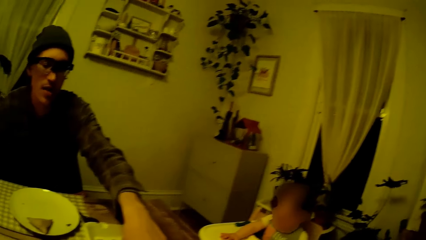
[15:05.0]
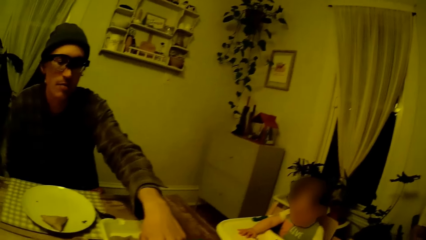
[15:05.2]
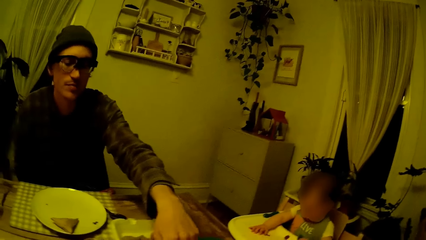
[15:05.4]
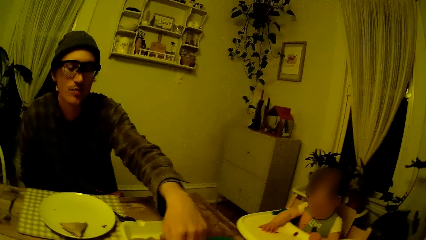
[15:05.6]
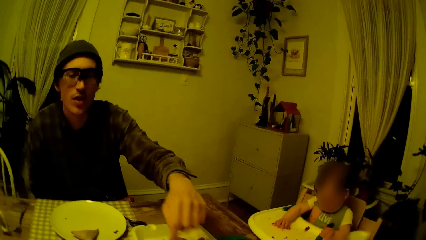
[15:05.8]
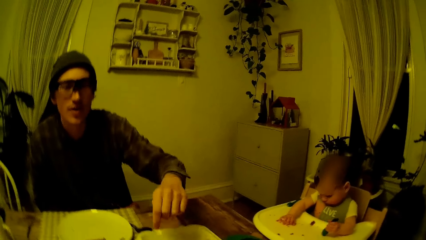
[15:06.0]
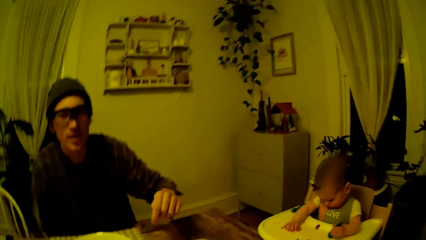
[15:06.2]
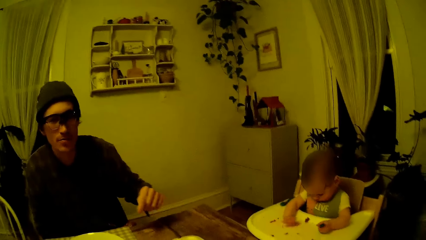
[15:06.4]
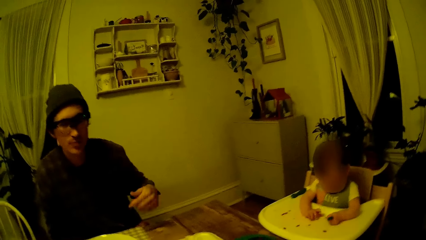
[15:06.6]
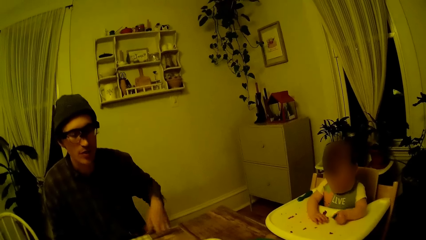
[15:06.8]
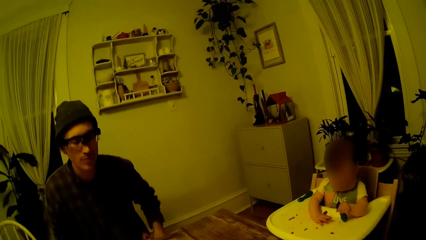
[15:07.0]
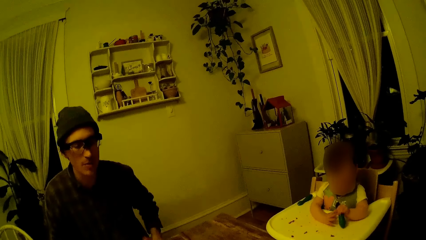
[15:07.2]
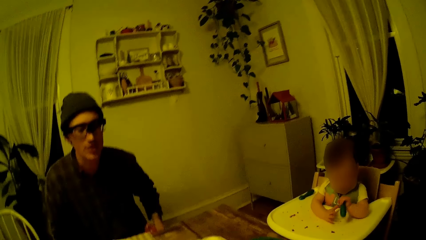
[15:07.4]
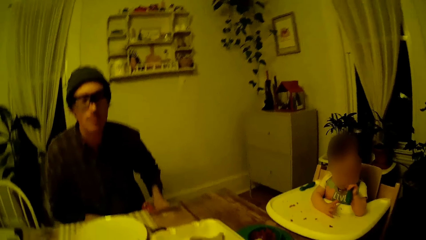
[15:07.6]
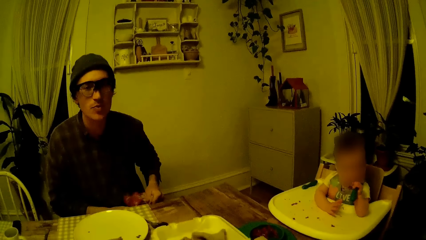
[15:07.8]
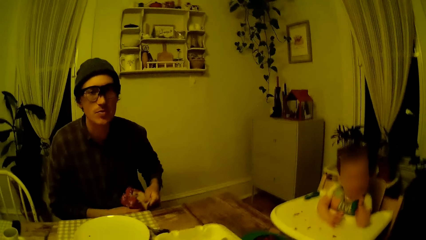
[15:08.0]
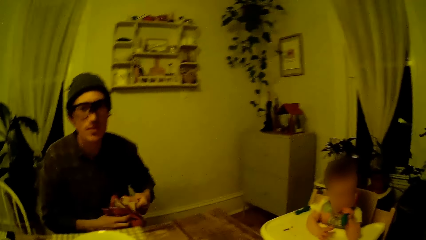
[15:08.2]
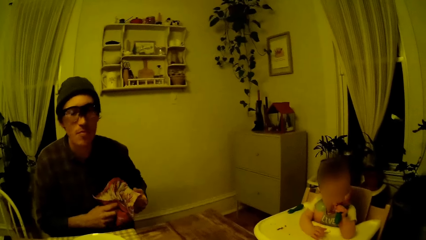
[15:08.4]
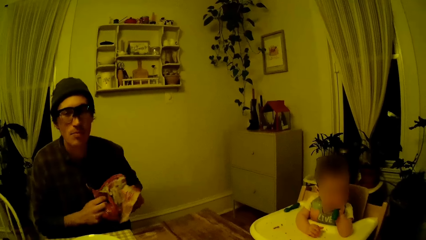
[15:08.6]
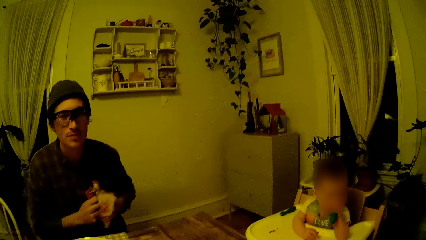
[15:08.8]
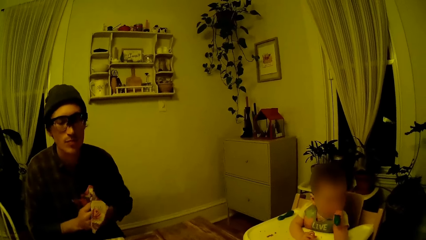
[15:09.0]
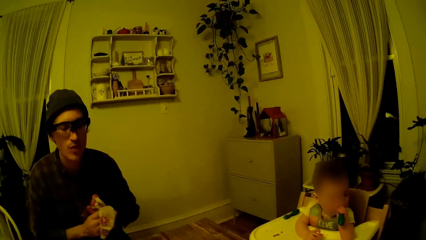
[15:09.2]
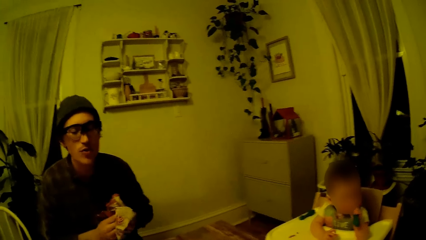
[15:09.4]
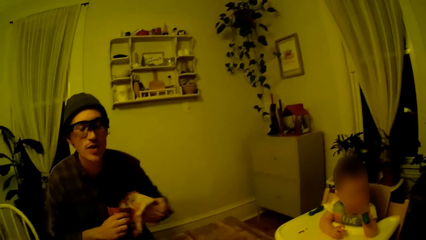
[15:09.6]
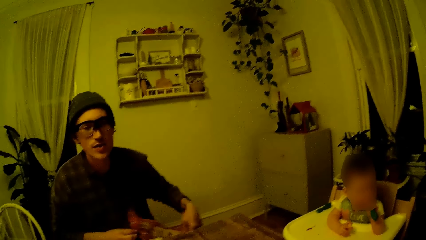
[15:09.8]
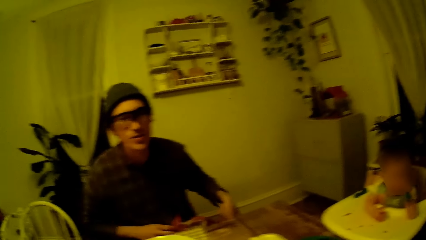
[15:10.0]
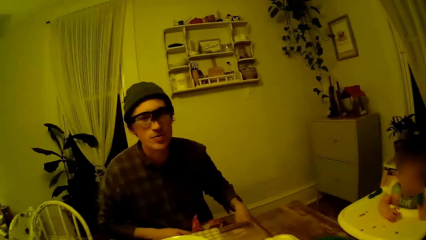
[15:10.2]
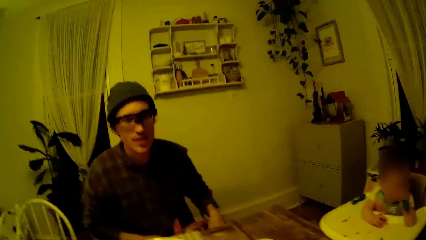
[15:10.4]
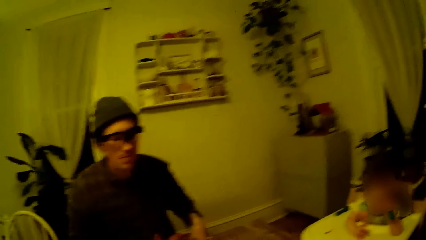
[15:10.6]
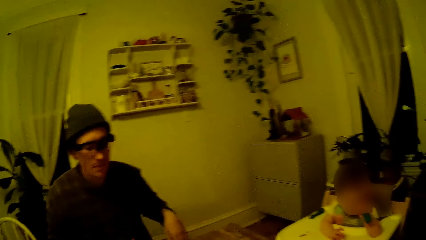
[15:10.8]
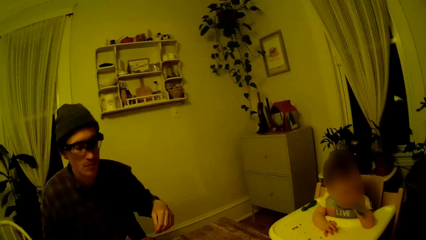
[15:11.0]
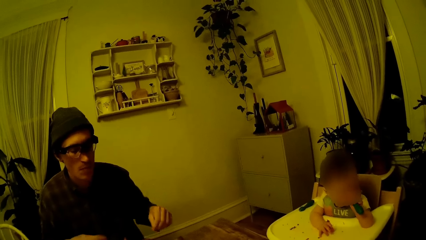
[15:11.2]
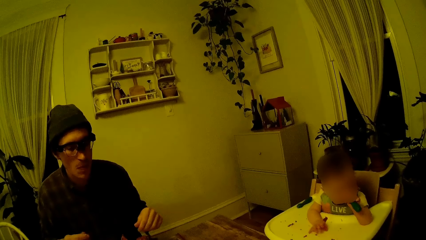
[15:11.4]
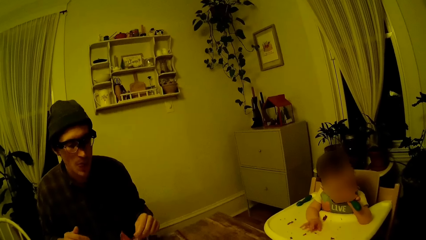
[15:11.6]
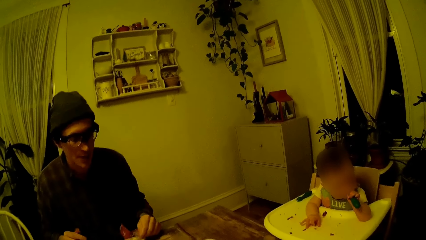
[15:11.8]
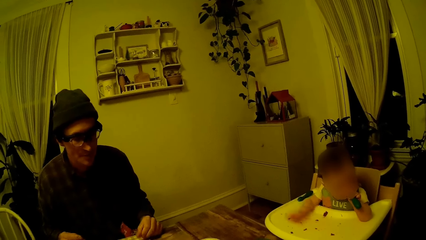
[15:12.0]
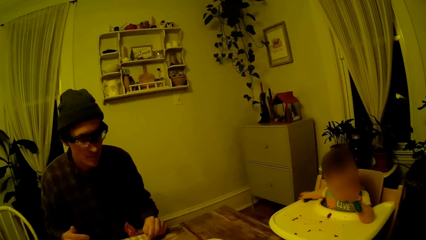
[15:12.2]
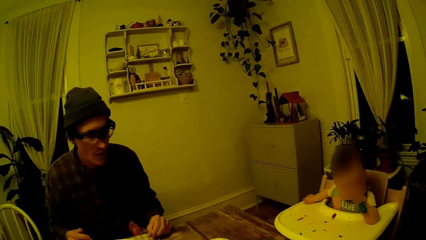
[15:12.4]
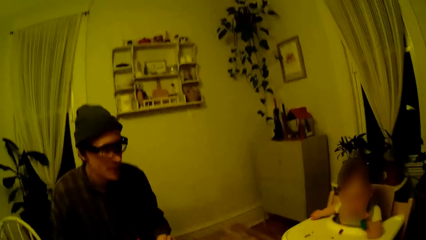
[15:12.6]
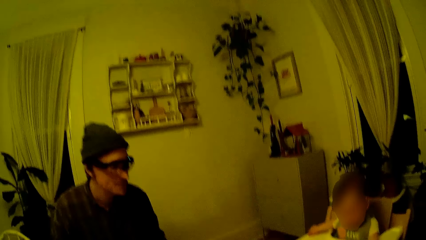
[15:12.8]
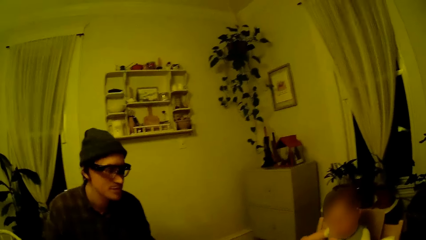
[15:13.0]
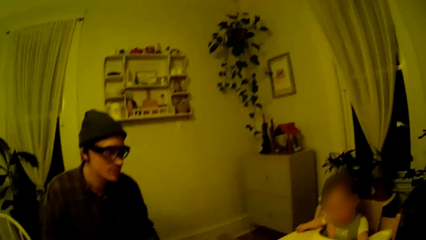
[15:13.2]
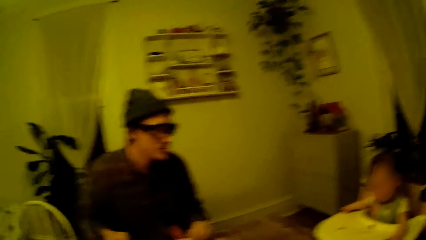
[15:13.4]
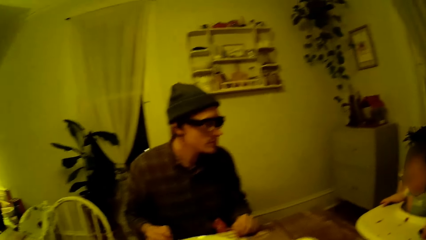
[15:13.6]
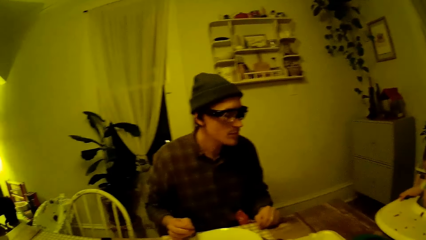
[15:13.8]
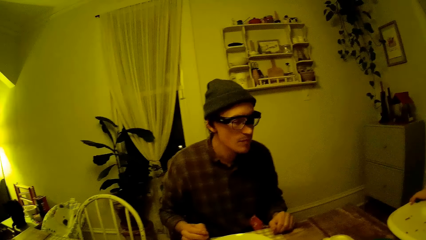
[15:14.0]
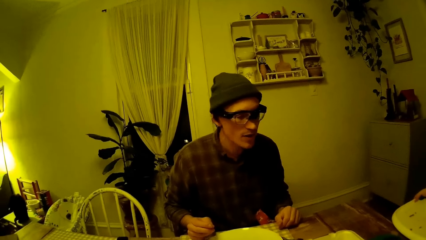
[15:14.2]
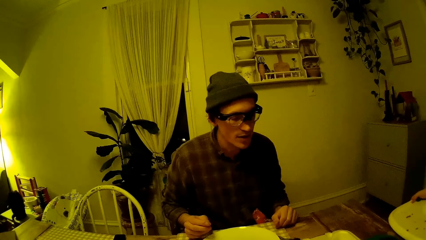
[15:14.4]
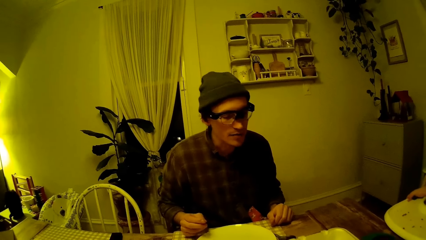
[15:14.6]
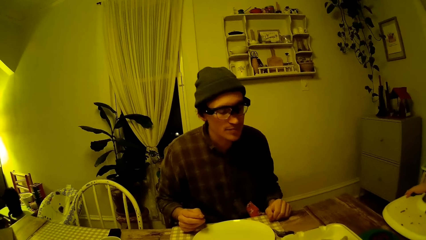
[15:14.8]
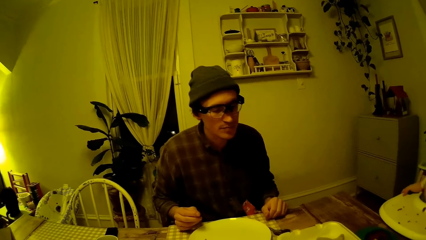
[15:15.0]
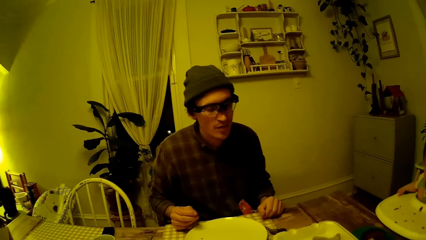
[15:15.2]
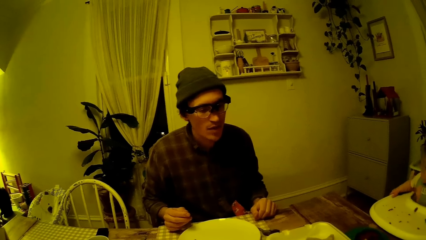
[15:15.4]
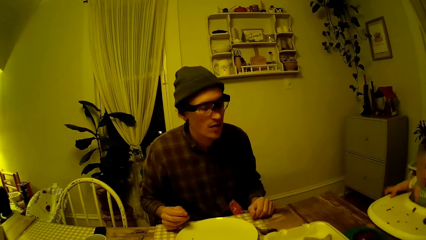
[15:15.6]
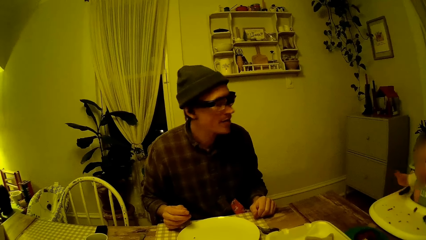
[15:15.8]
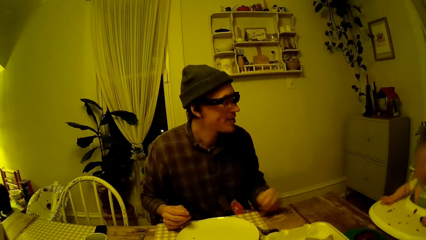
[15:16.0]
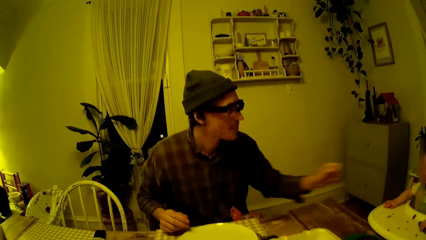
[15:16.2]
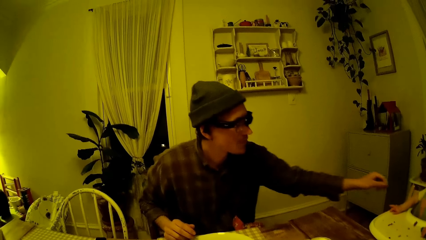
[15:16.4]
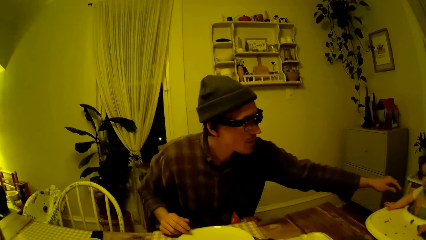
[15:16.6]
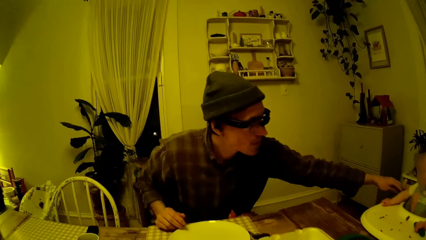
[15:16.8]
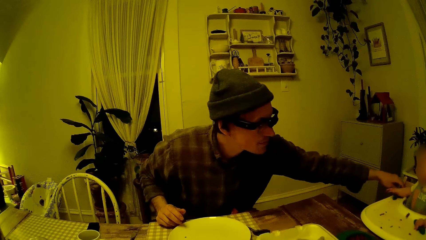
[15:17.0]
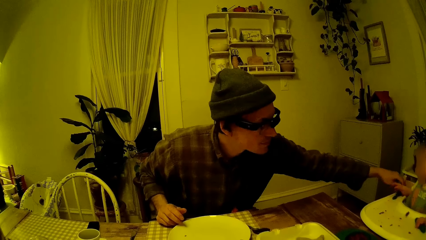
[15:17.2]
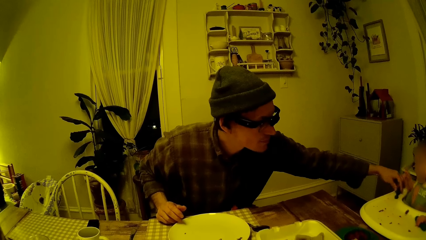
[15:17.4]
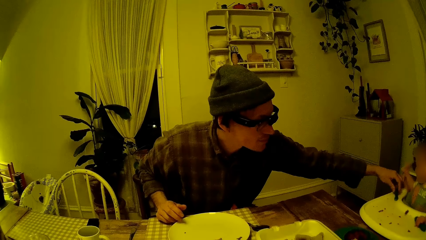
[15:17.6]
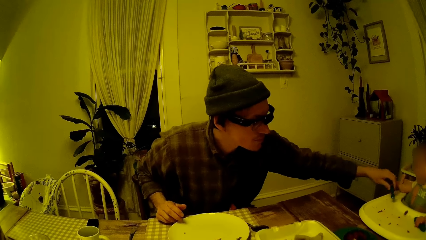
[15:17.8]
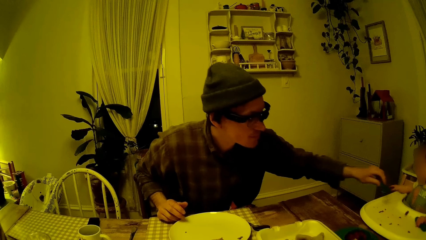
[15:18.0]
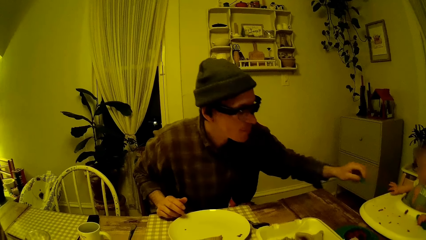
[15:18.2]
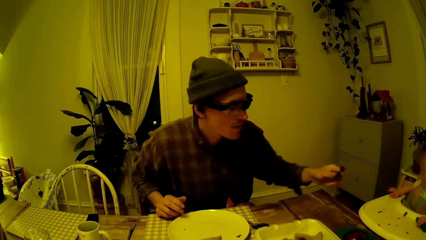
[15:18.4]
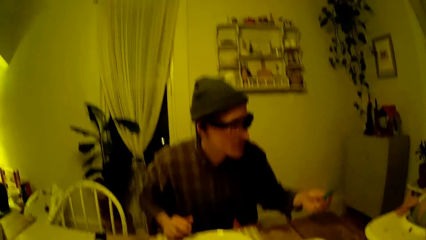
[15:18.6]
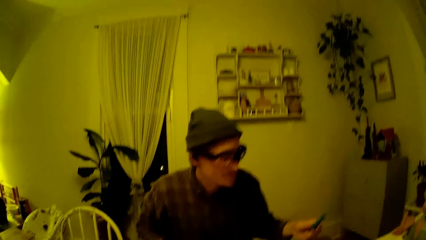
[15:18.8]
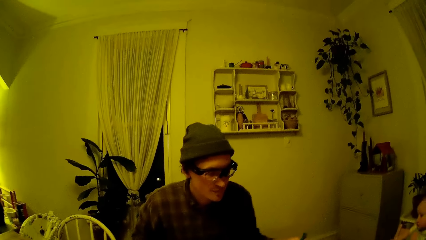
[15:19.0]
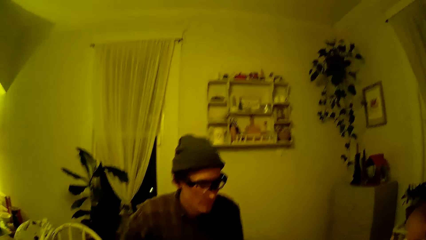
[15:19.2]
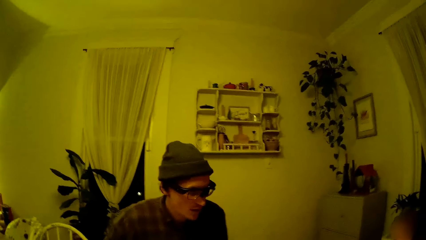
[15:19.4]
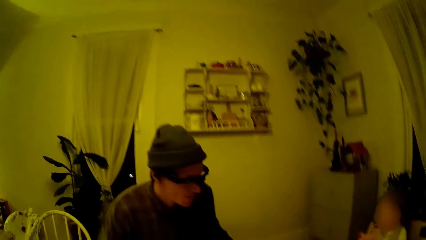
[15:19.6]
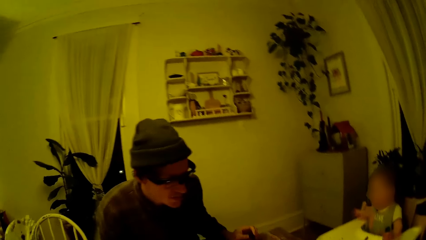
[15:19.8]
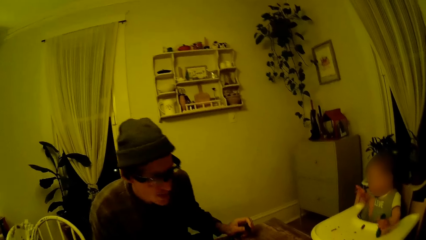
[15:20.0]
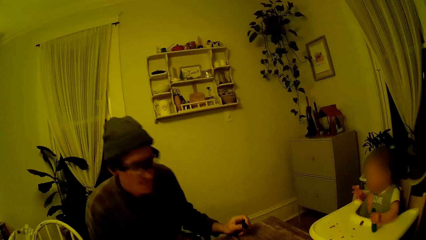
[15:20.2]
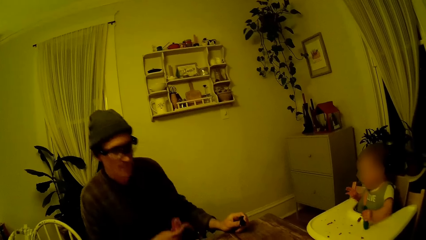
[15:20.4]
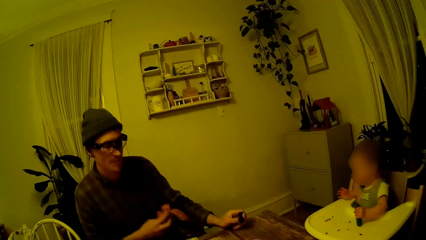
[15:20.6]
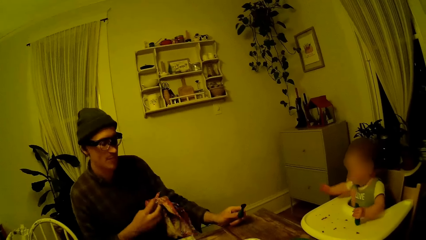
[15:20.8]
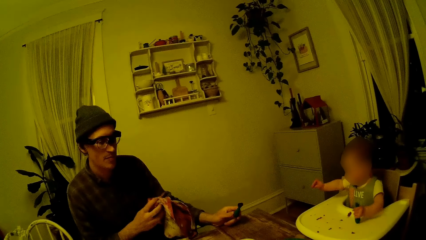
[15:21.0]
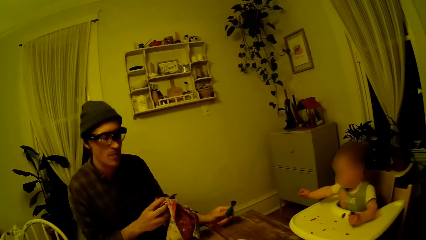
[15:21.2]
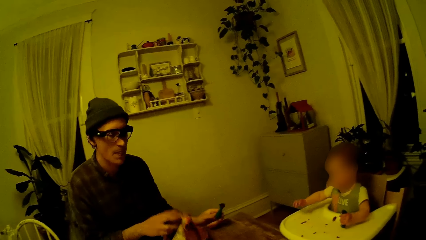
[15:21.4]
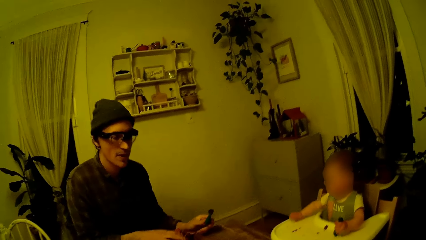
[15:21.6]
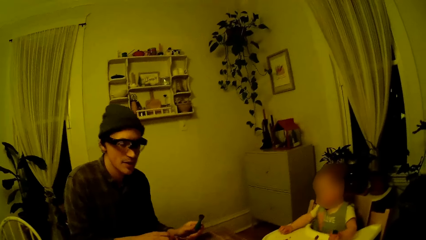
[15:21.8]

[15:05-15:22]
The man speaks to the camera wearer. The camera wearer looks at the man. The man points to food on the table, speaks to the camera wearer and looks at the camera wearer. The man carries the towel on his left lap with both hands. The camera wearer speaks to the man and looks at the man. The man cleans both hands with the towel. The man speaks to the camera wearer. The man drops the towel on his lap with both hands. The man looks at the camera wearer. The camera wearer speaks to the man and looks at the man. The man carries a small plastic spoon with his left hand. The man speaks to the camera wearer. The camera wearer looks at the baby. The man carries the towel on his lap with his right hand. The man drops the towel on the table with his right hand. The camera wearer looks at the man.
